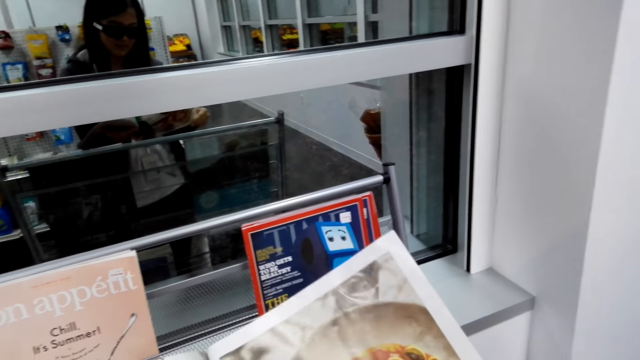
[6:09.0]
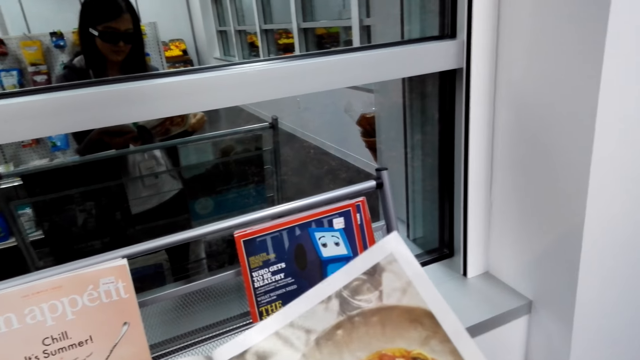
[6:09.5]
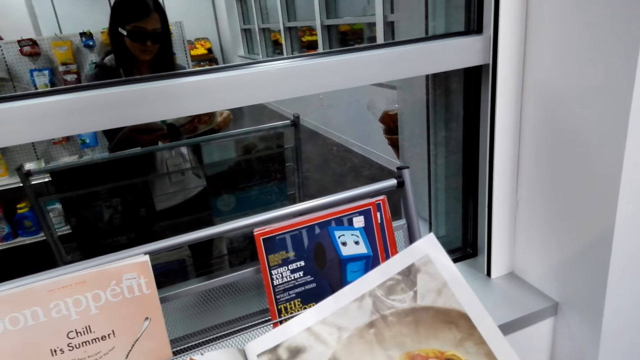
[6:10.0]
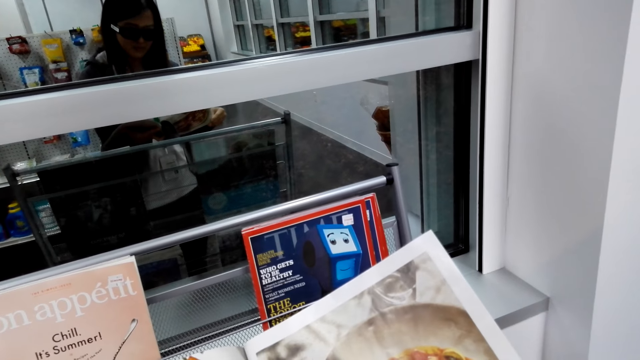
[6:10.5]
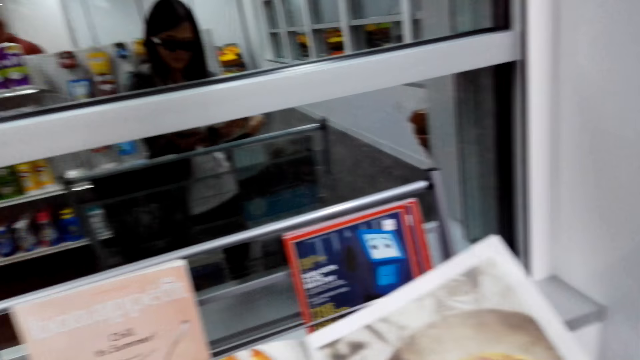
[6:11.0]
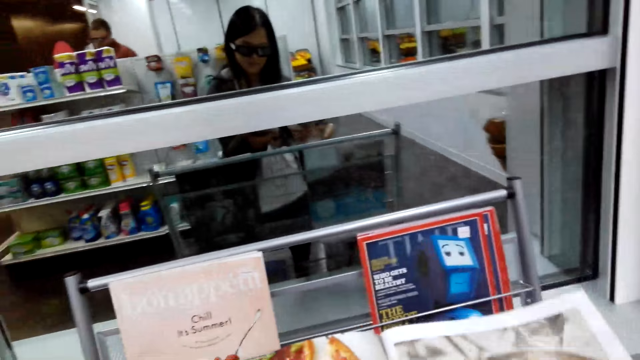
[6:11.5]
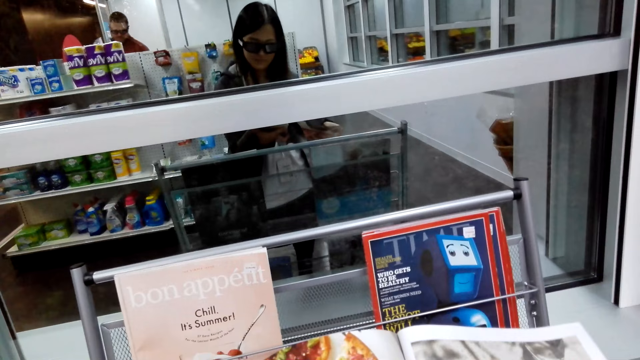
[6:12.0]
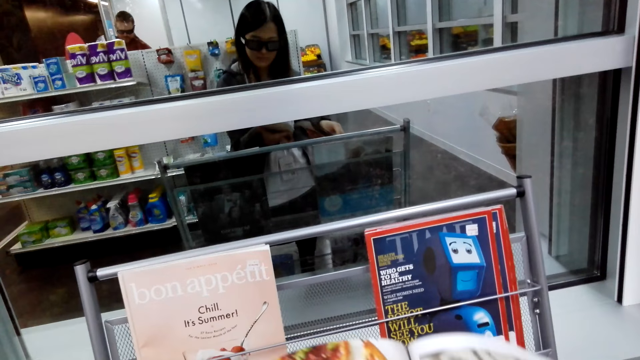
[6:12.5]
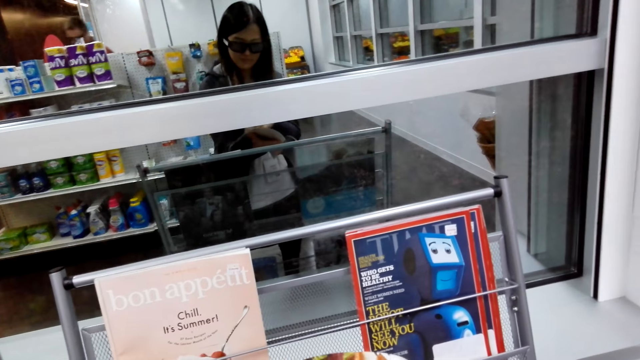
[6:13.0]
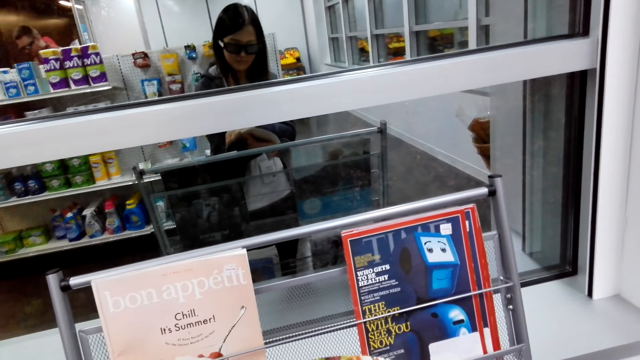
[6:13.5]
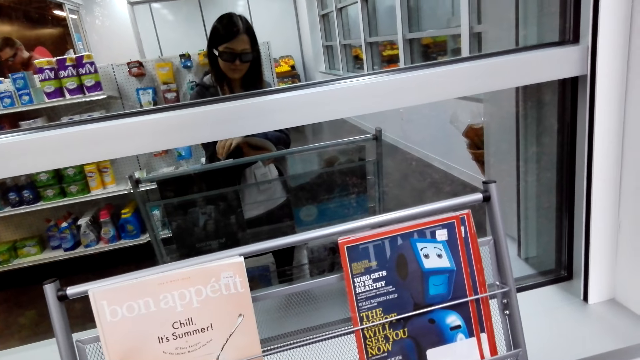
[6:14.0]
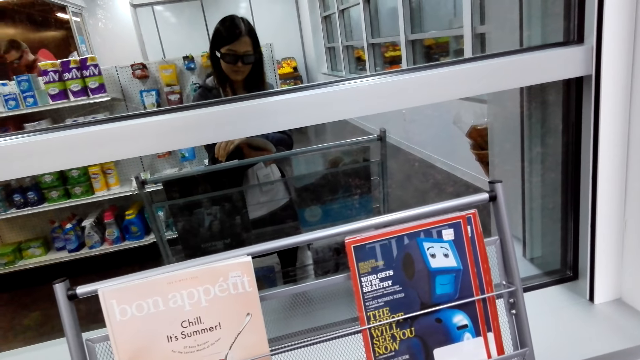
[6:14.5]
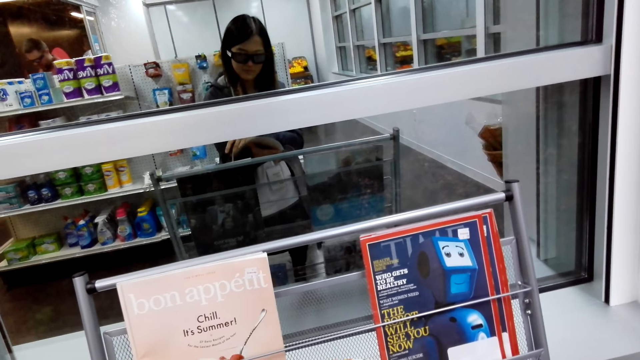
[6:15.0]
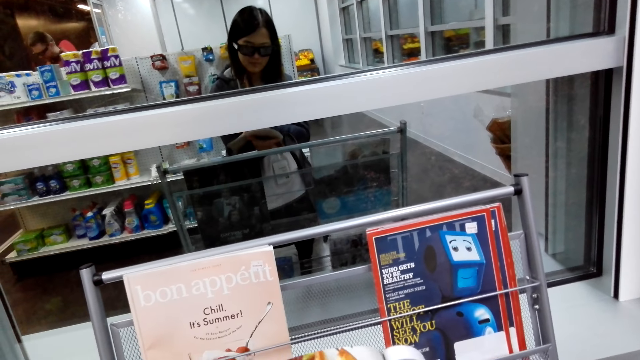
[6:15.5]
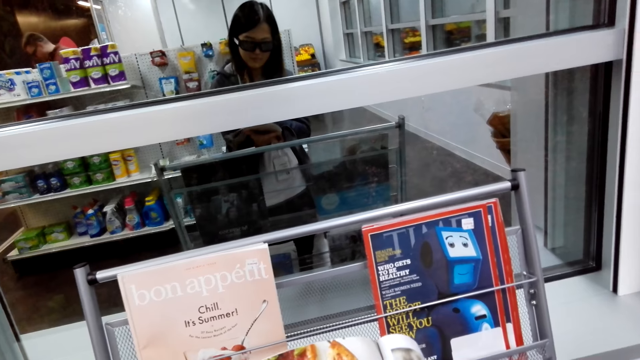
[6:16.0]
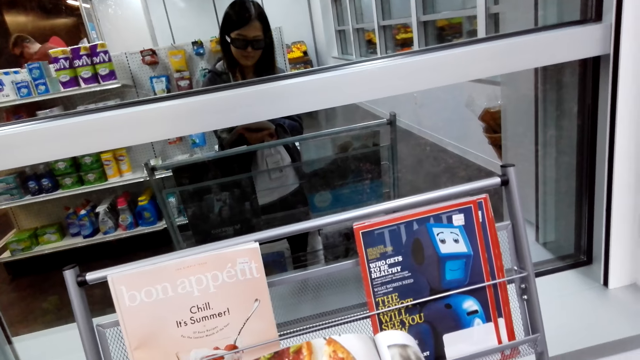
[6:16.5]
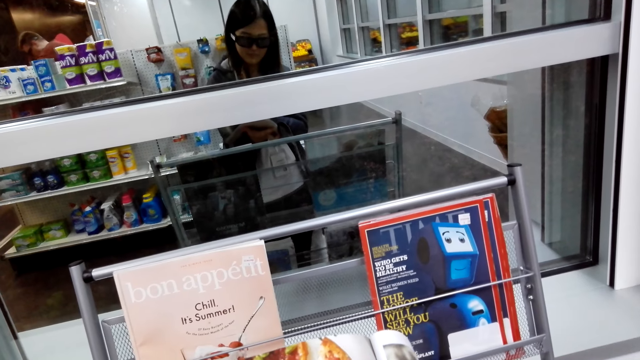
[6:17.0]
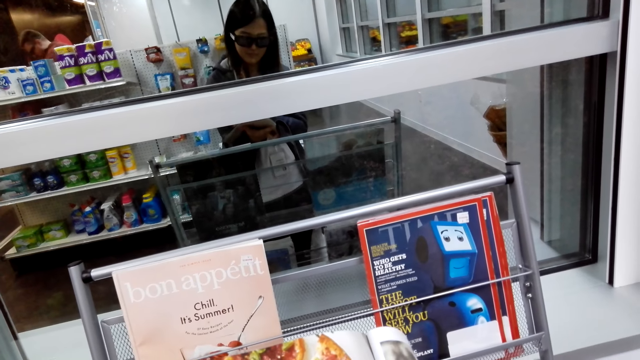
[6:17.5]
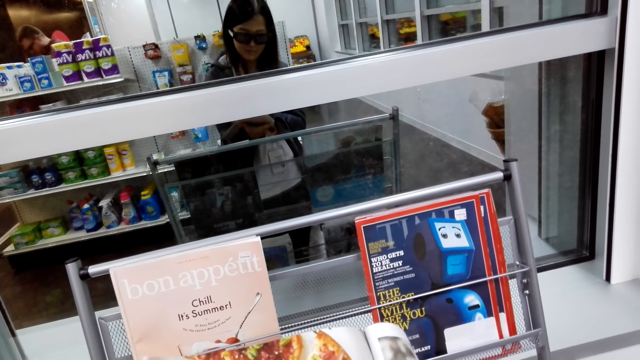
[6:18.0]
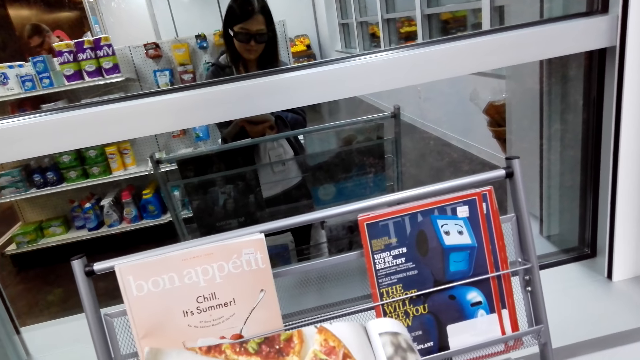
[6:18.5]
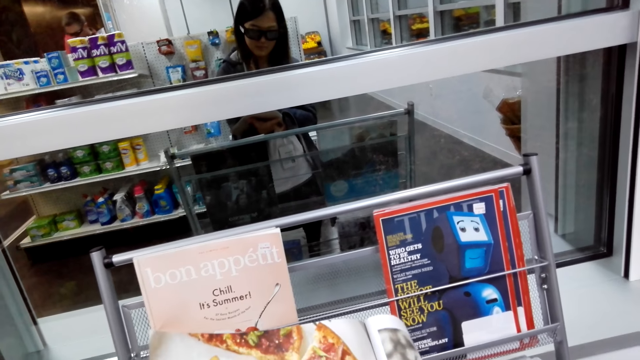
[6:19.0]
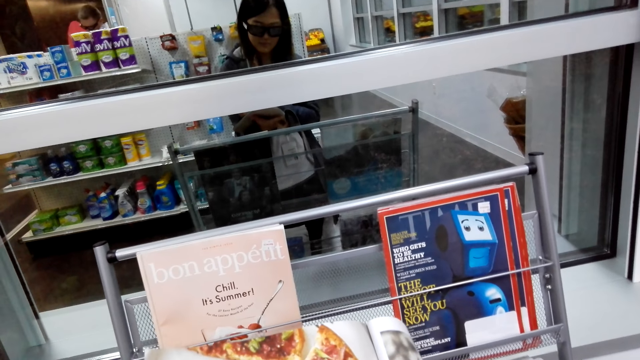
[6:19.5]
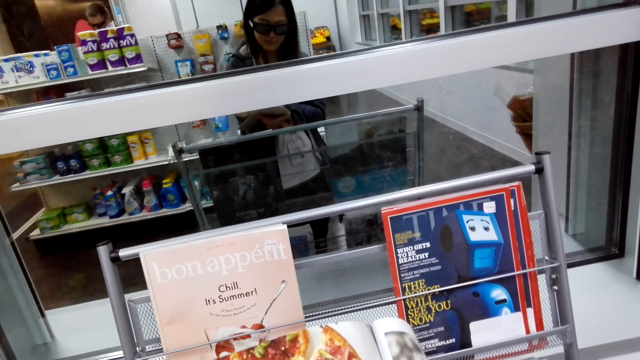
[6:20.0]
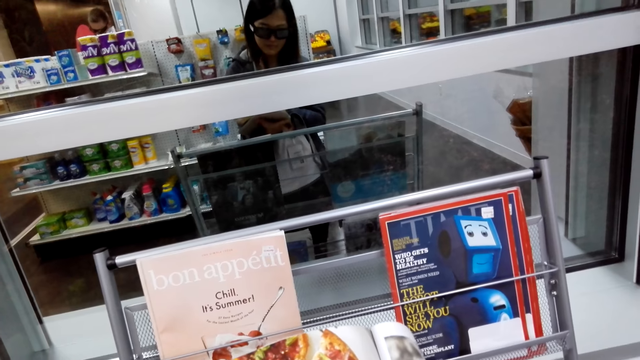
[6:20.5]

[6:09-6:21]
The camera wearer reads books.

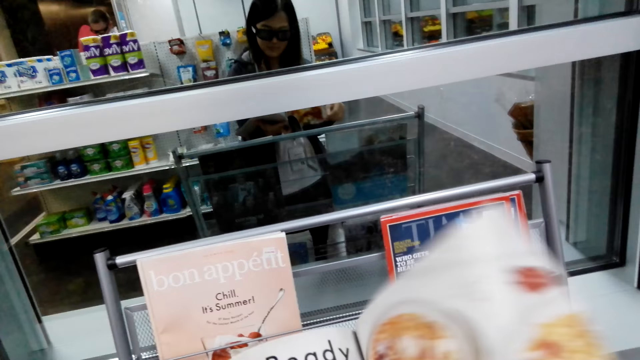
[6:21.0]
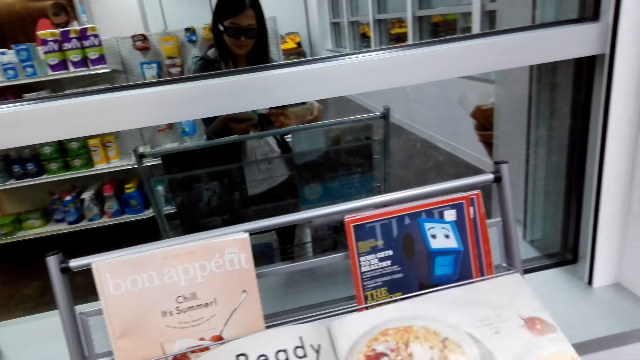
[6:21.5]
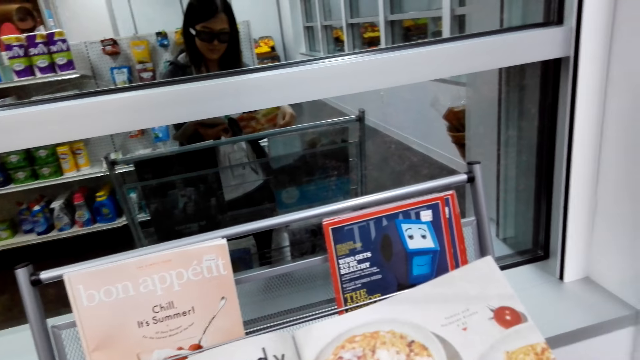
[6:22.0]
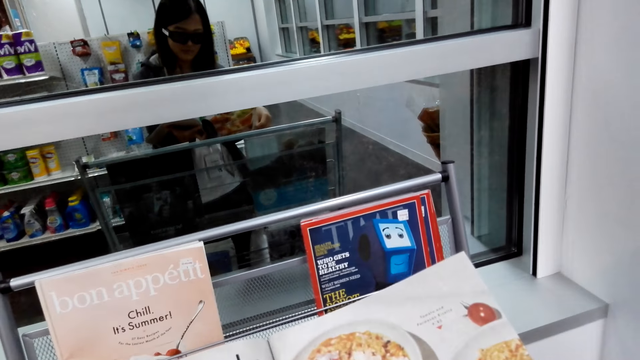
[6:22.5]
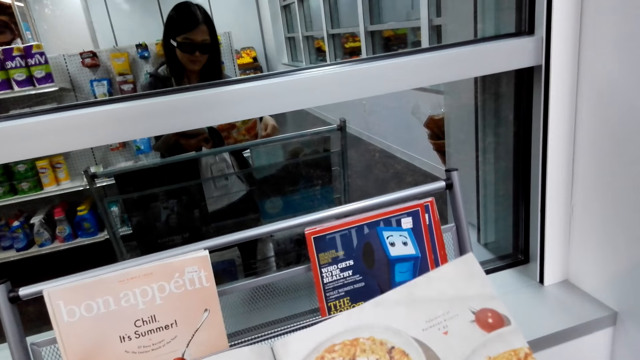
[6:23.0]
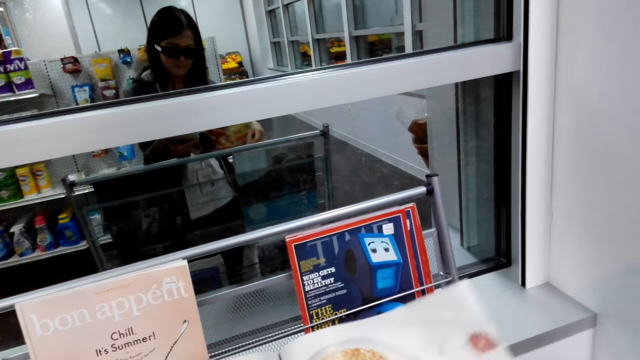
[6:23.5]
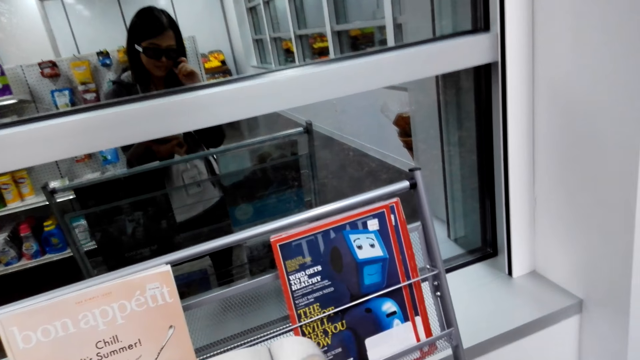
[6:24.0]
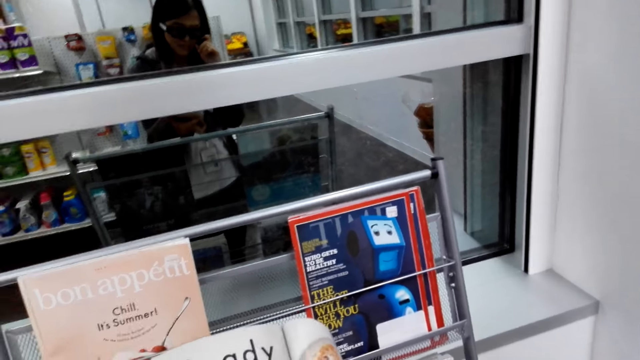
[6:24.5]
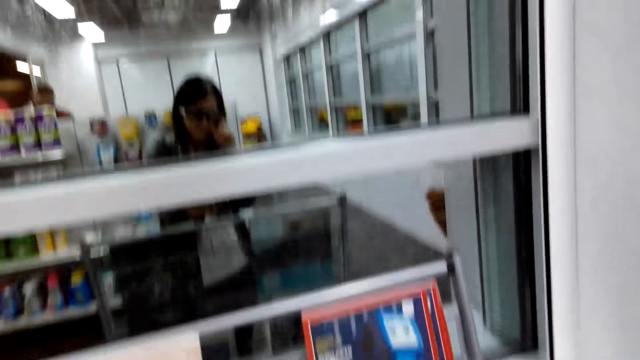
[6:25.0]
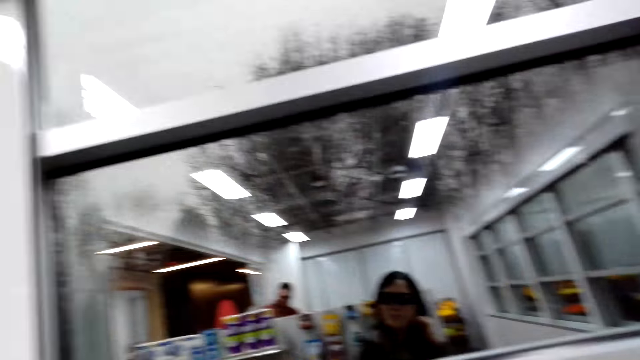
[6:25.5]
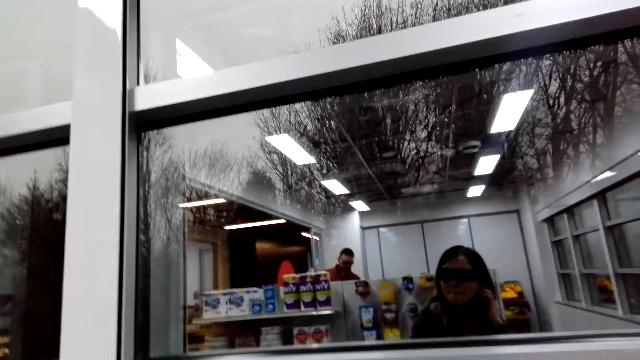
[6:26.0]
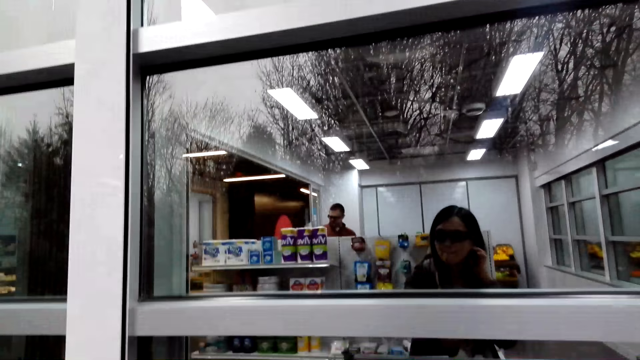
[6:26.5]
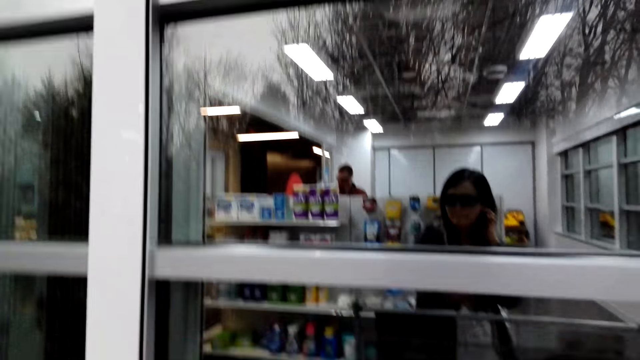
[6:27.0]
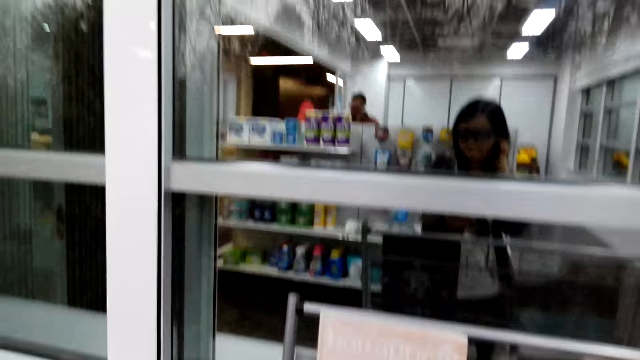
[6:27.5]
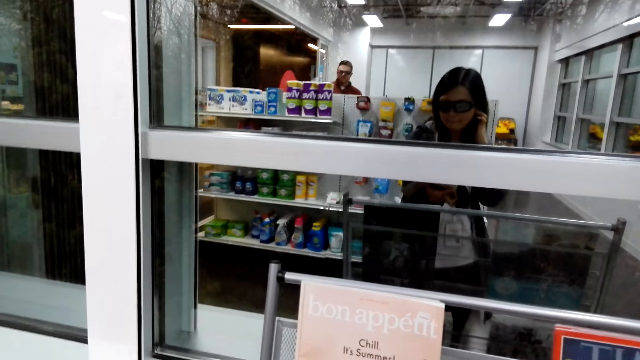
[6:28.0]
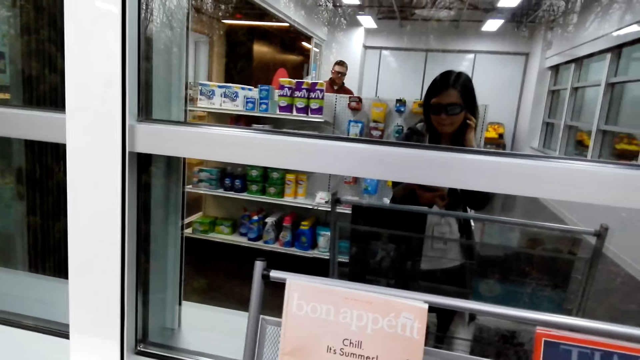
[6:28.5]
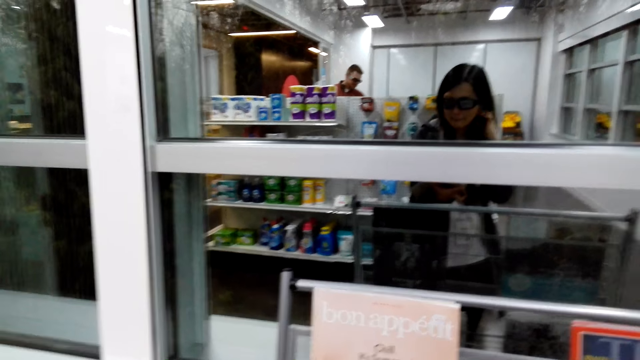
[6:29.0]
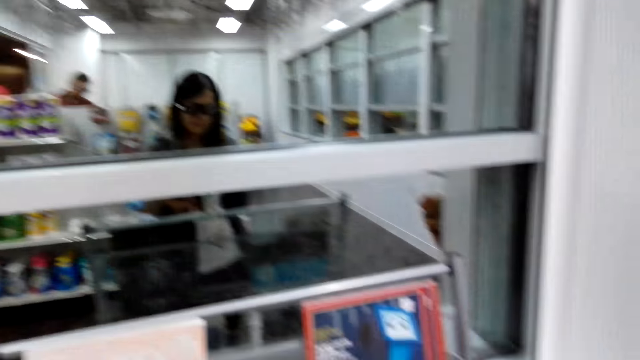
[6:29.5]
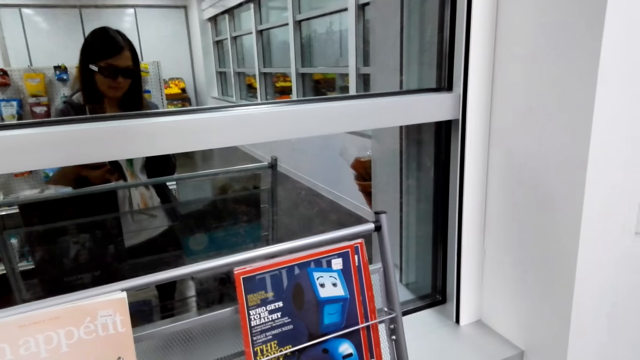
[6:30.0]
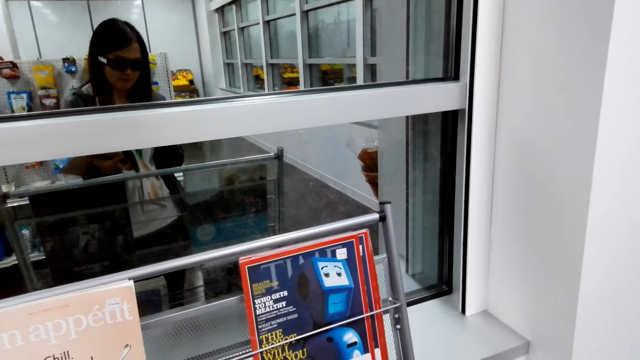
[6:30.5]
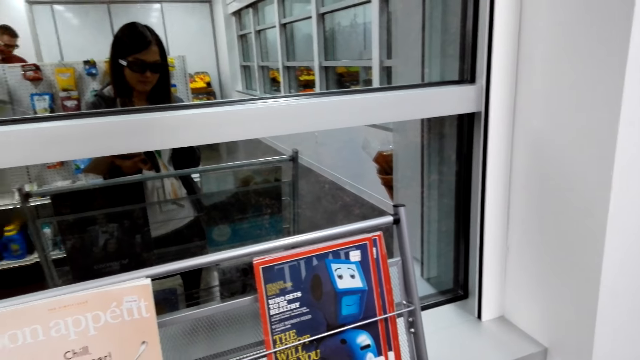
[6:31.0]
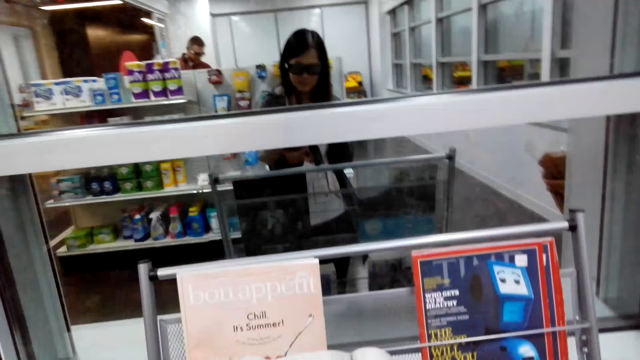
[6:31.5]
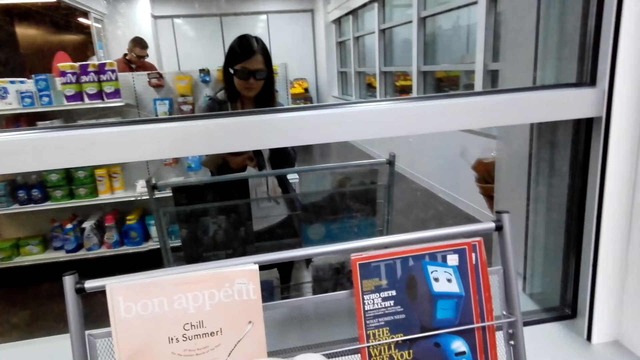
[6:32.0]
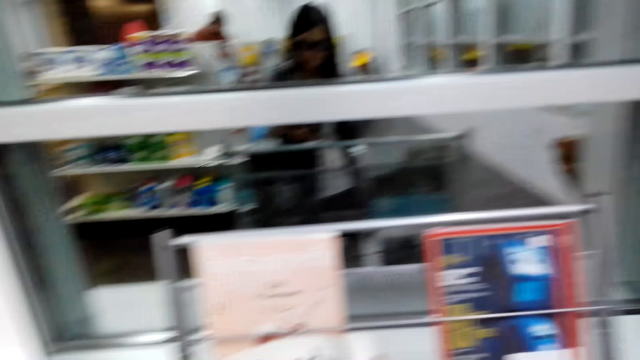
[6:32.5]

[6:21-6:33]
The camera wearer looks around.
